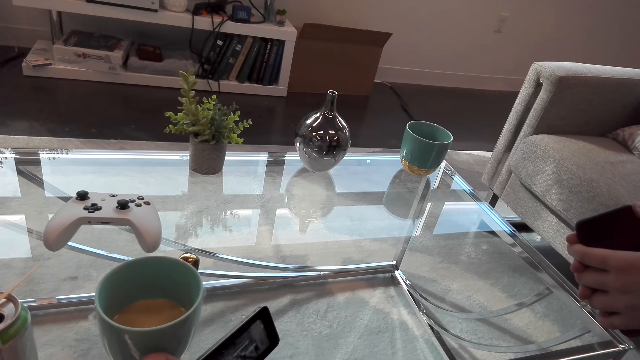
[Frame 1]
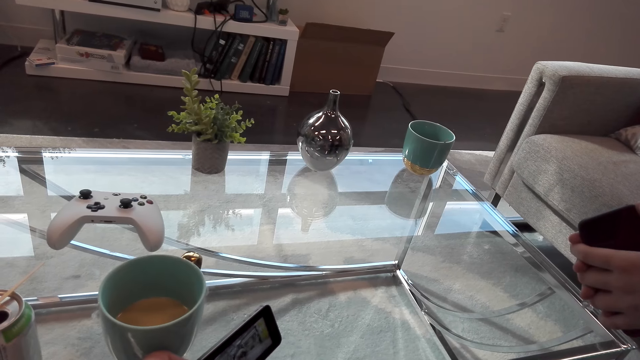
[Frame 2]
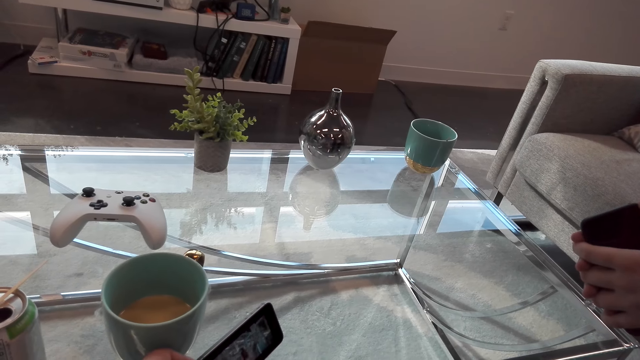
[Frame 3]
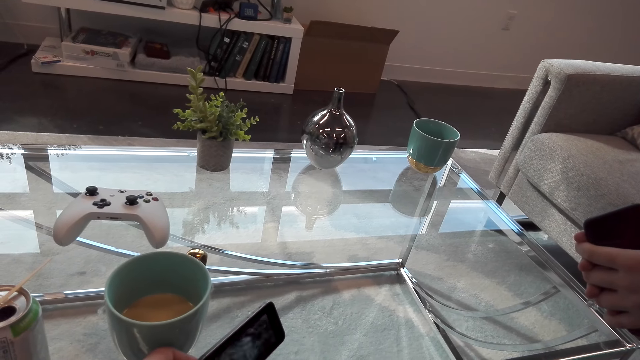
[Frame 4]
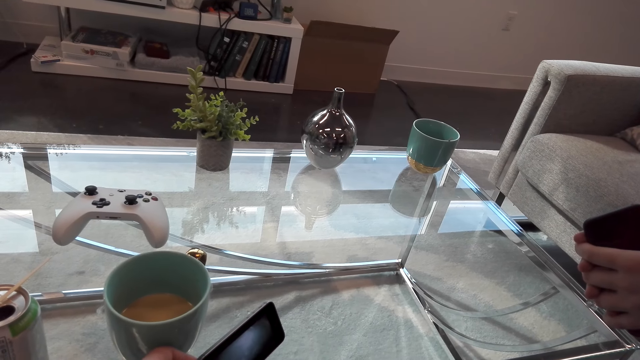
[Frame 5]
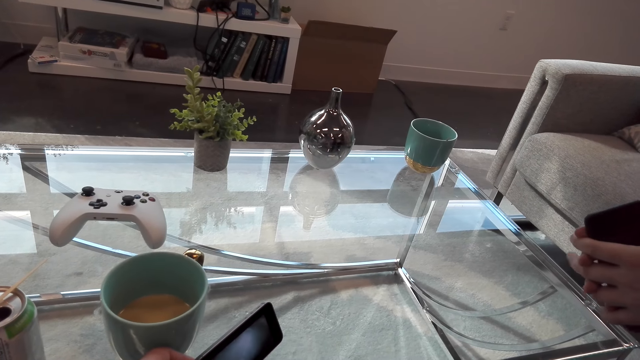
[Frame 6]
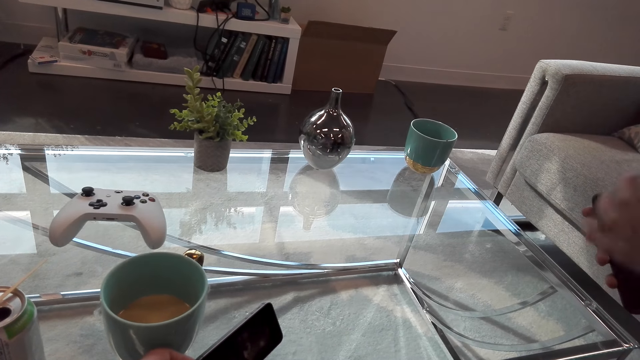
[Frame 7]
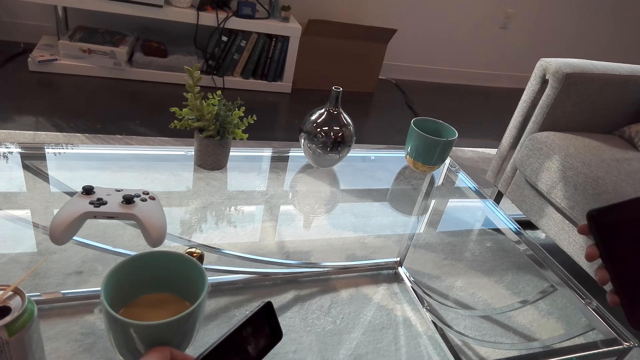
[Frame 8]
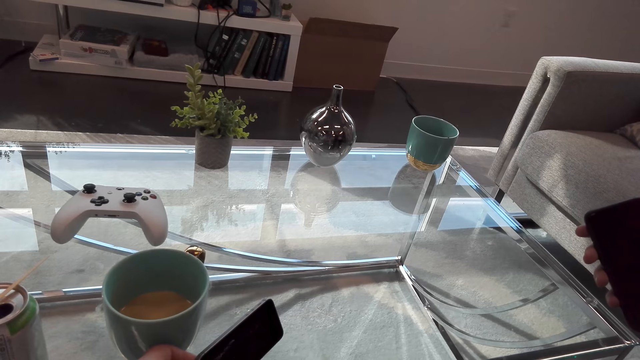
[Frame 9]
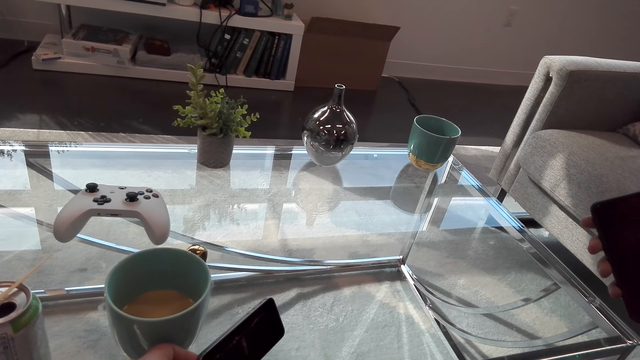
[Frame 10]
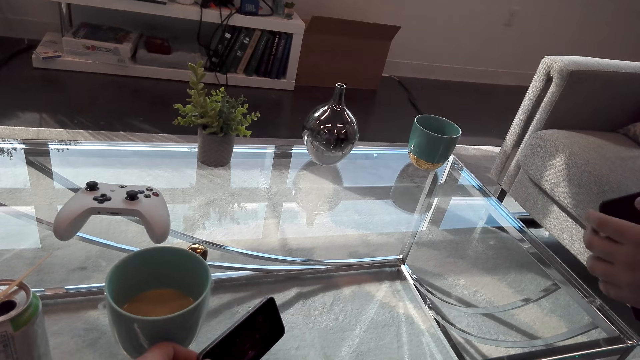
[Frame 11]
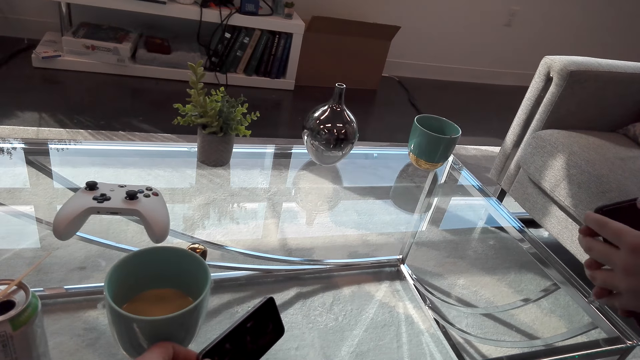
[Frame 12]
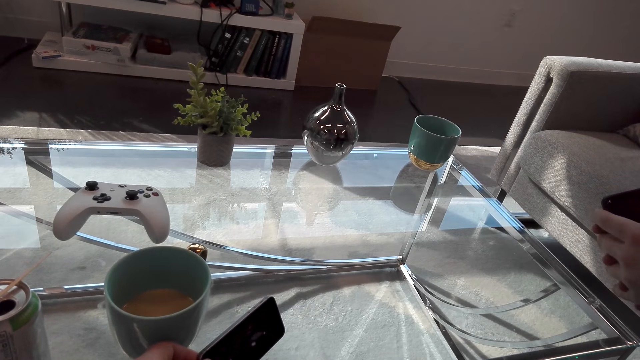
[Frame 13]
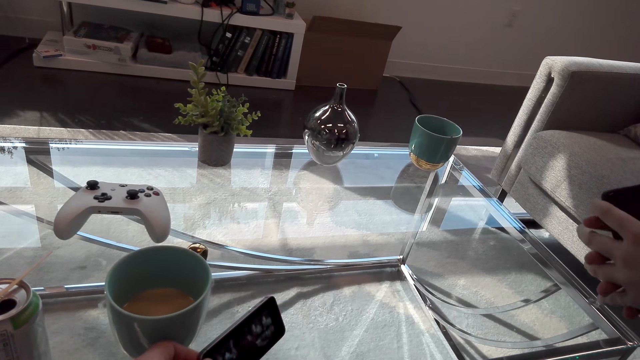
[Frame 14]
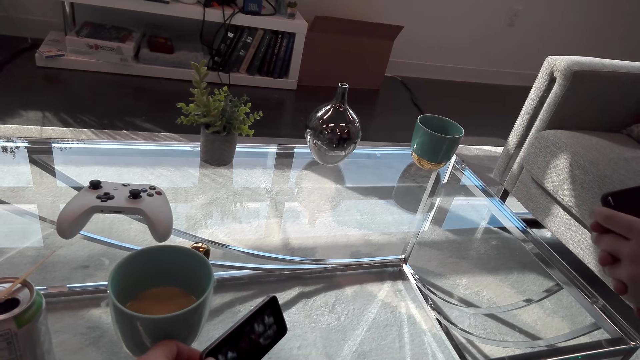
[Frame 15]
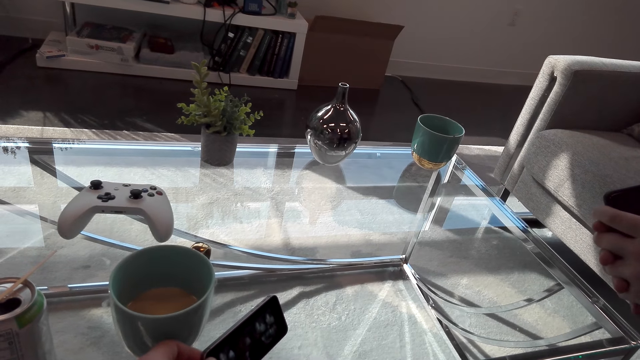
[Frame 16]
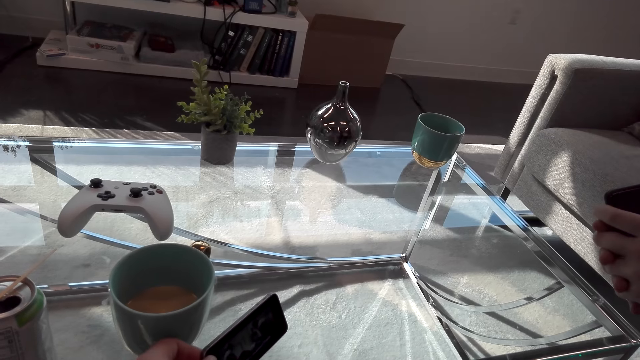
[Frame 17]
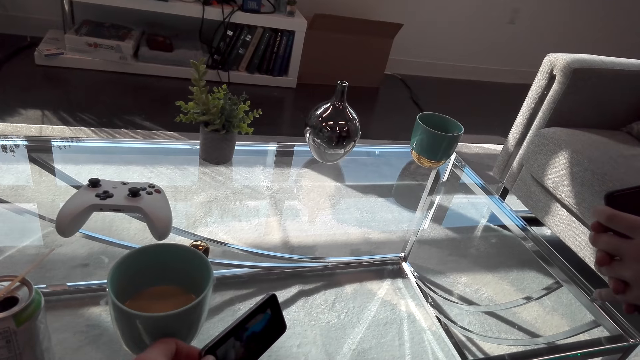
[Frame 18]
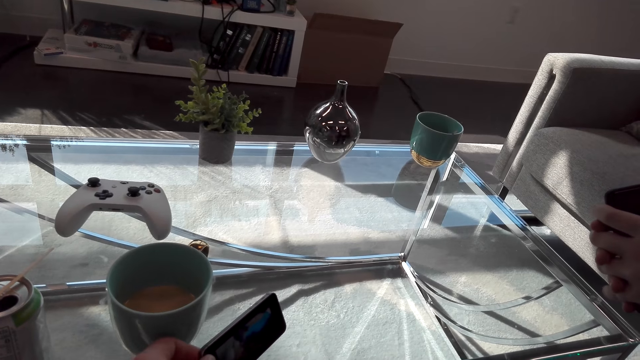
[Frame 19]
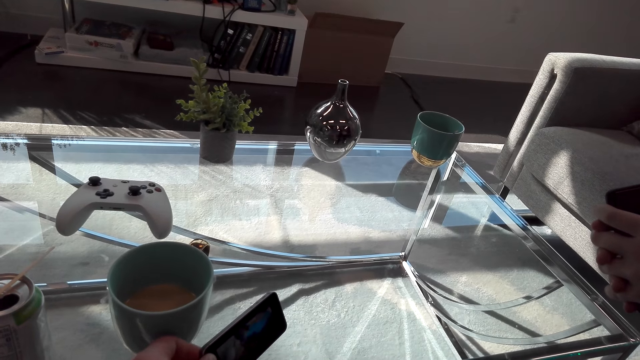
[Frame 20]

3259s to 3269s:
A person moves a hand. The person holds a phone by both hands.

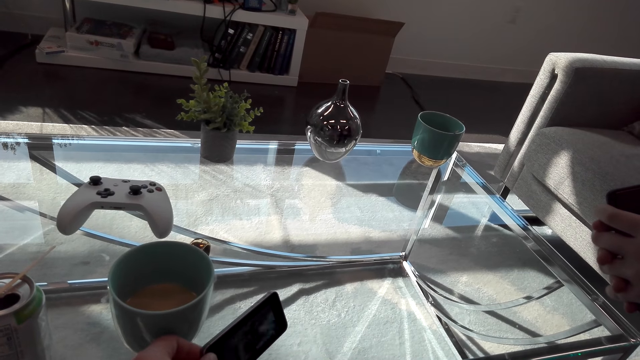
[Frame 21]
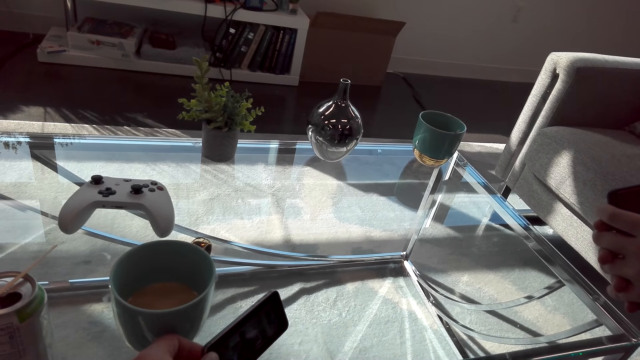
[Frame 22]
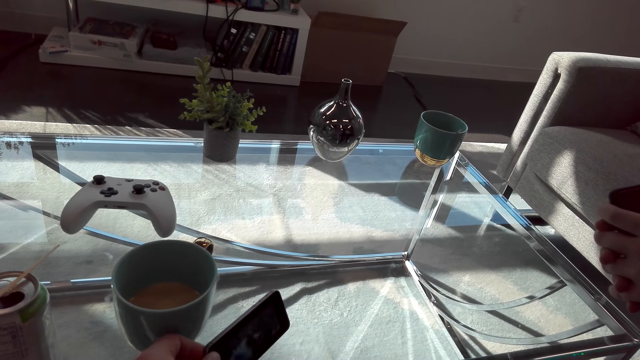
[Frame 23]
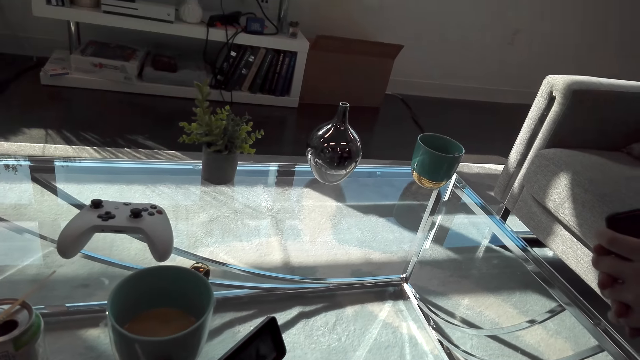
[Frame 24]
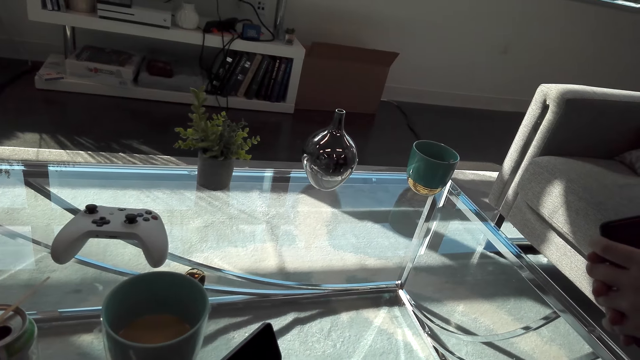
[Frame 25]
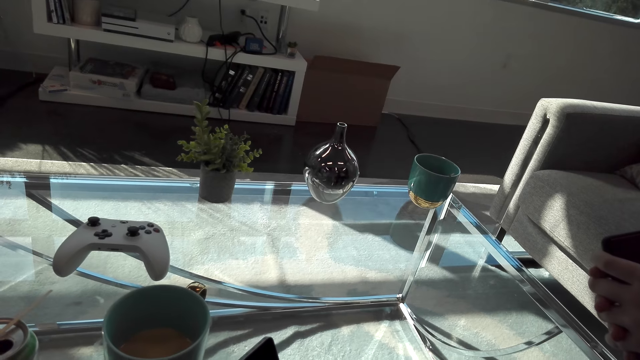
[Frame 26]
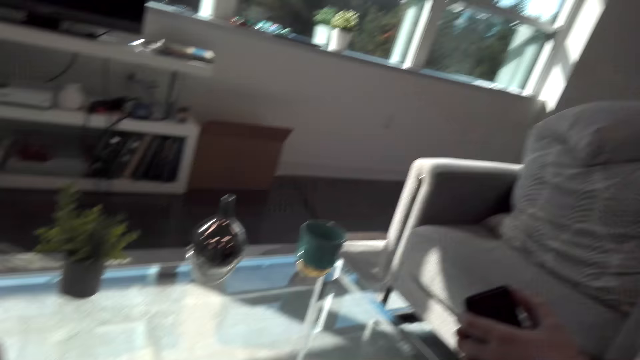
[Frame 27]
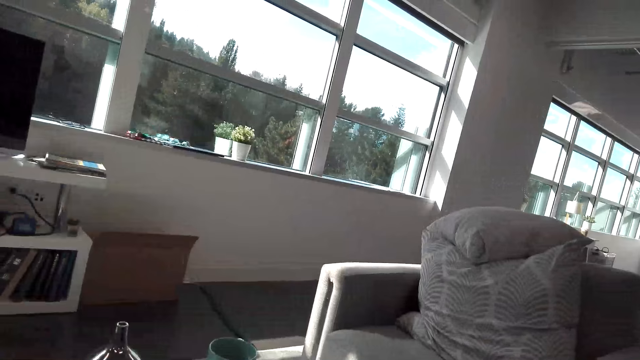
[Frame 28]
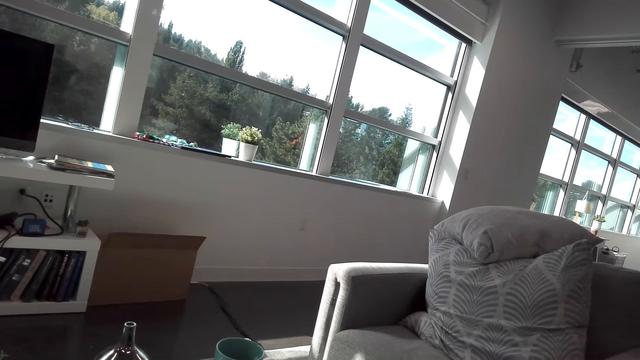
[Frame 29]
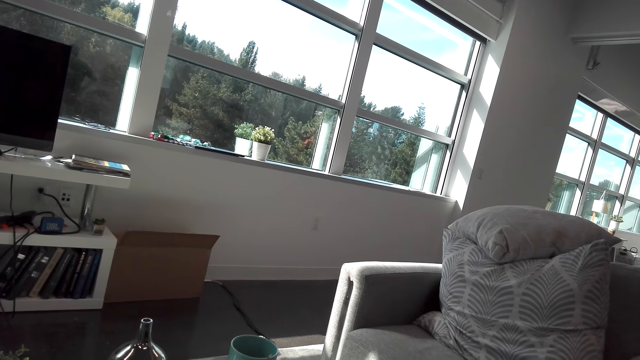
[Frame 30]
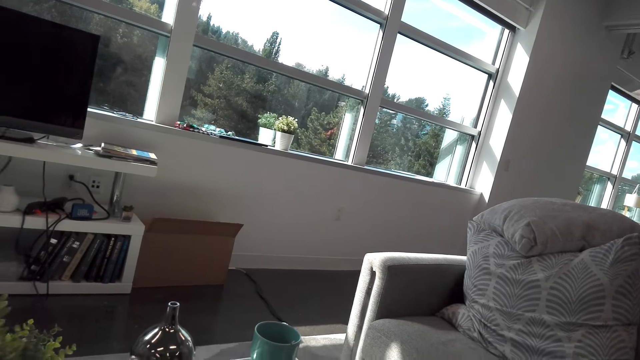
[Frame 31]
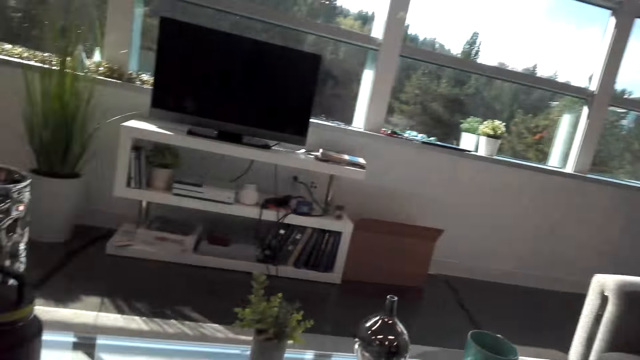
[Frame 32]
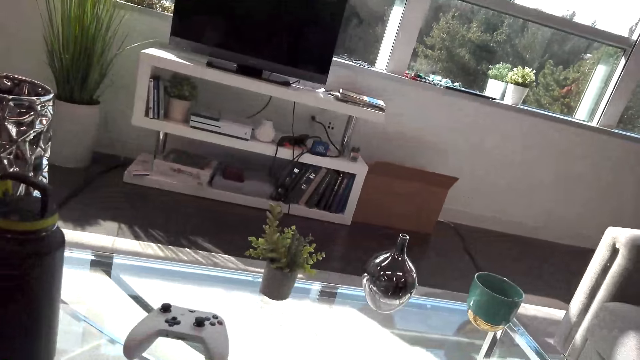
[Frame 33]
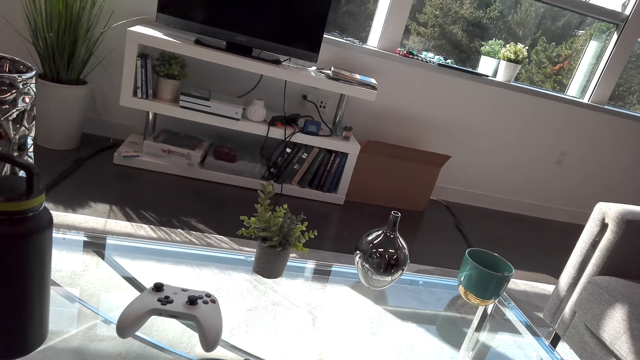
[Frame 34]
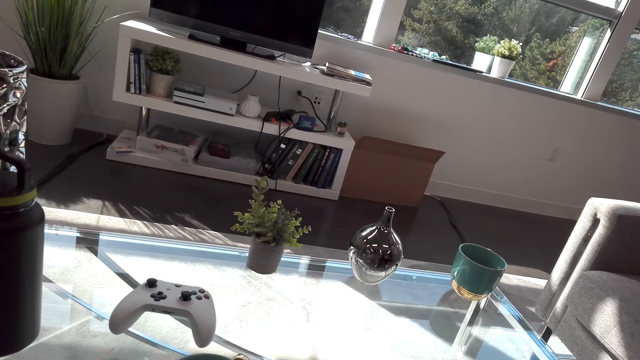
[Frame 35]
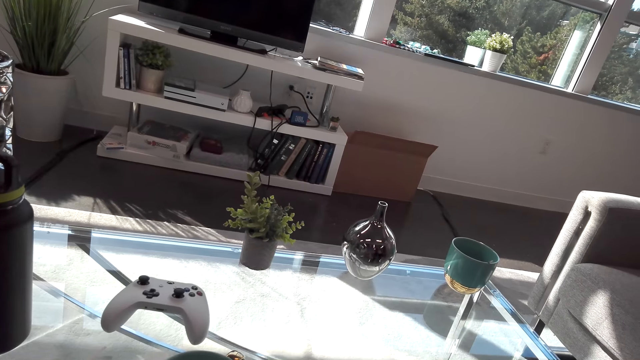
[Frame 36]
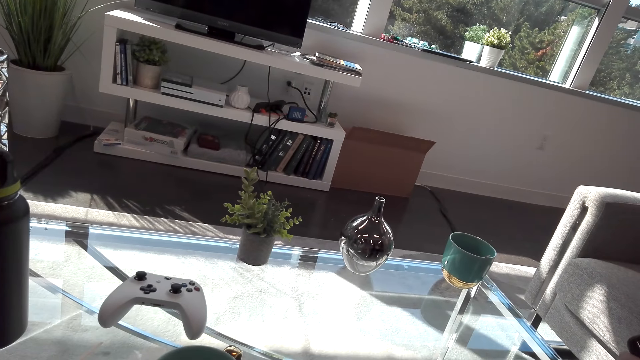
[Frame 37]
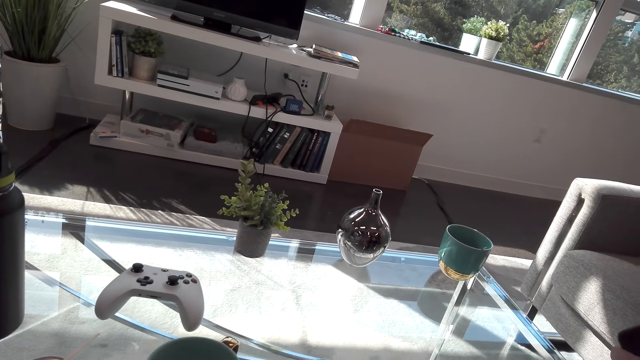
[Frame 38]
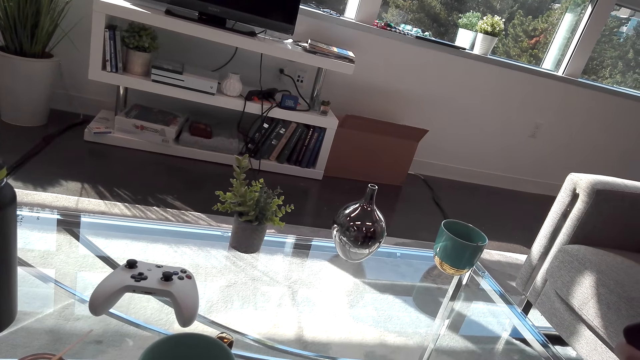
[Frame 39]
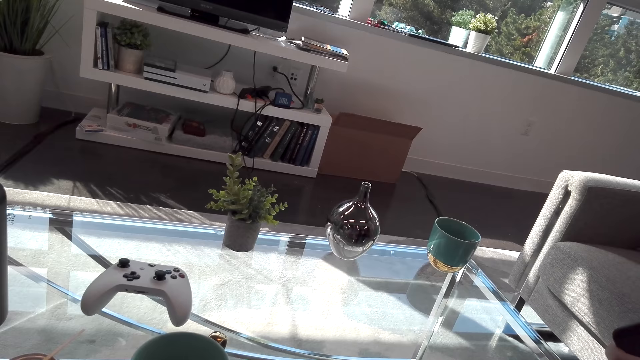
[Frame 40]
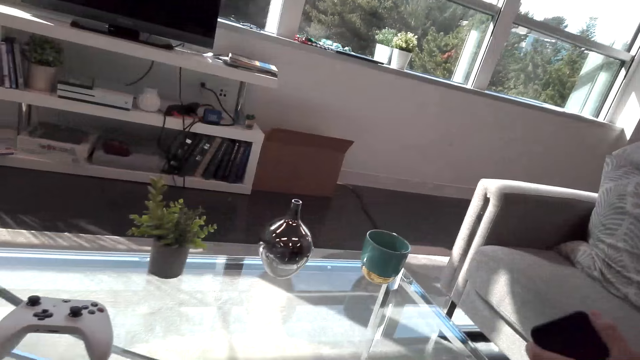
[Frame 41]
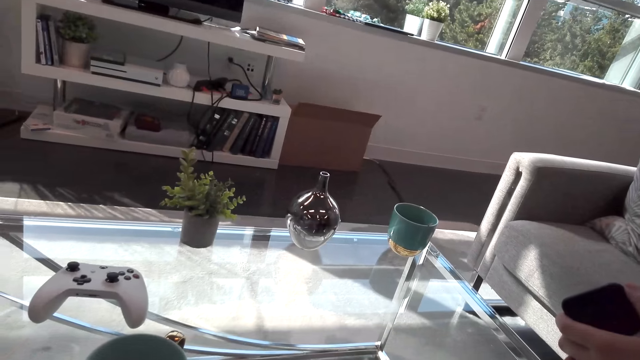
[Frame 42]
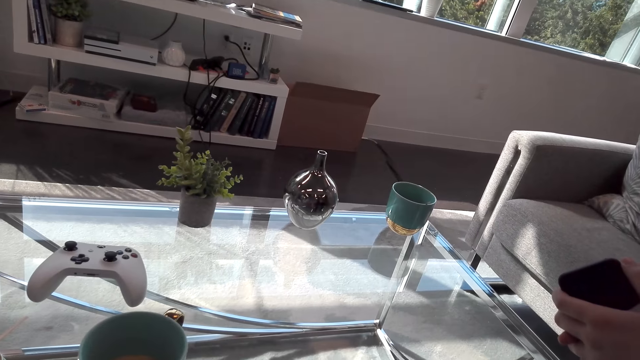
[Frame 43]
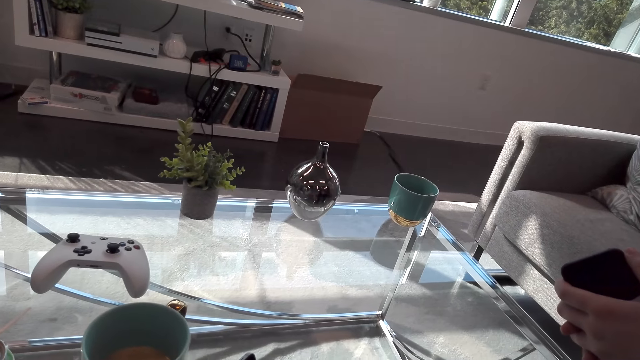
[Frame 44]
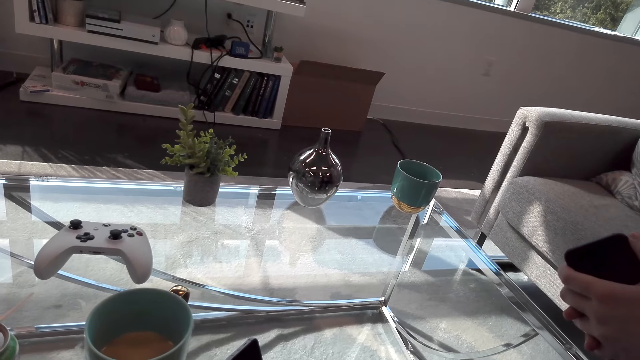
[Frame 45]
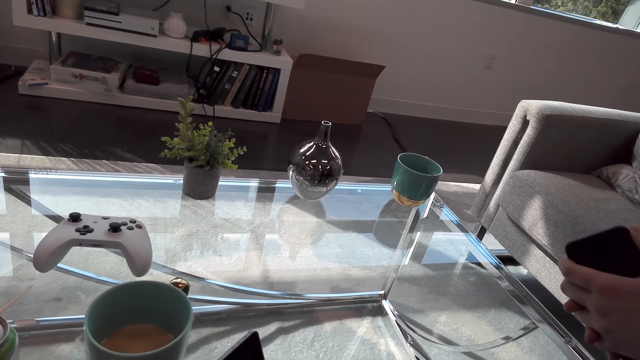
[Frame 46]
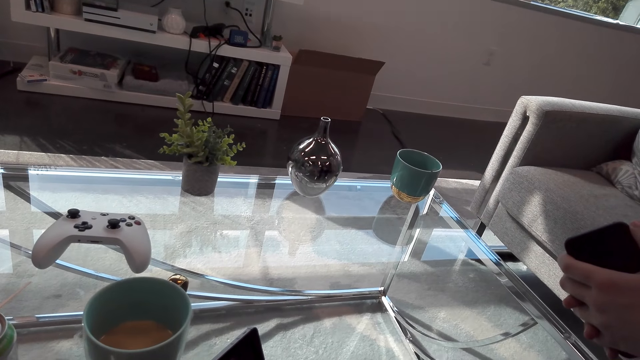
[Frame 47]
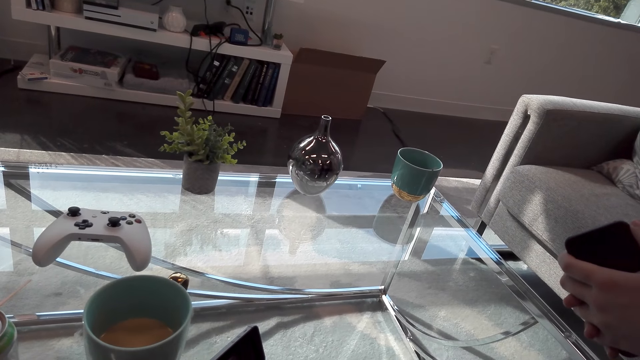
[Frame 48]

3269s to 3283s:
The camera wearer interacts with a man. They look round the room. They watch the video on the phone.
